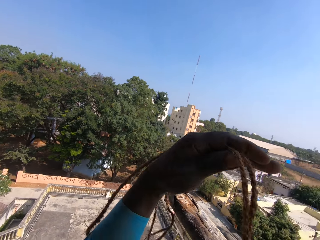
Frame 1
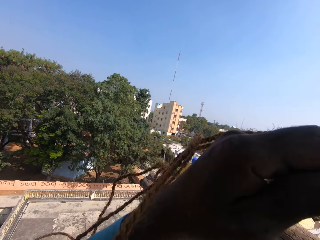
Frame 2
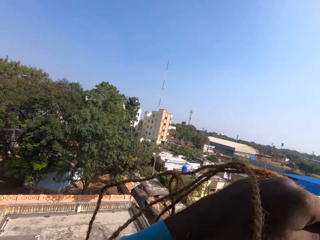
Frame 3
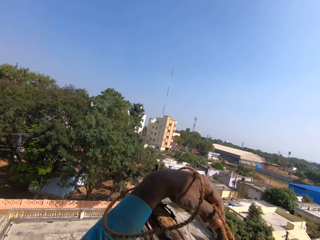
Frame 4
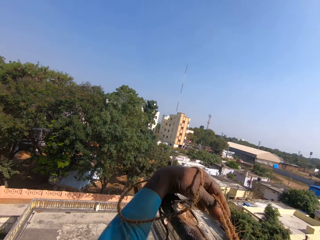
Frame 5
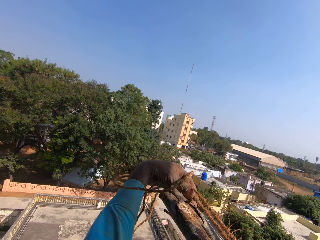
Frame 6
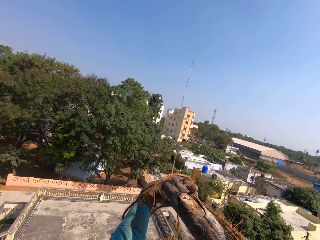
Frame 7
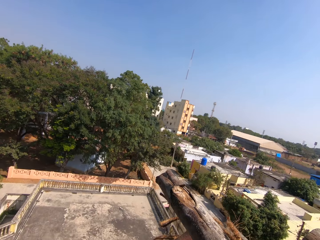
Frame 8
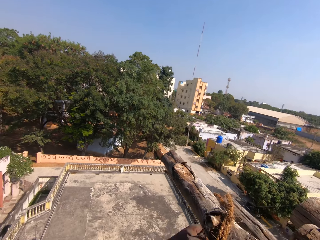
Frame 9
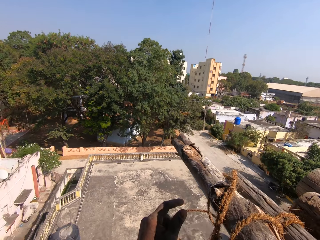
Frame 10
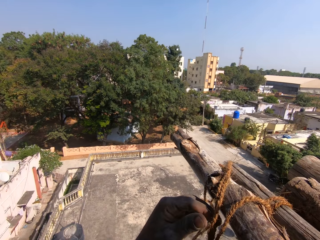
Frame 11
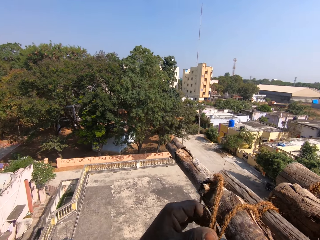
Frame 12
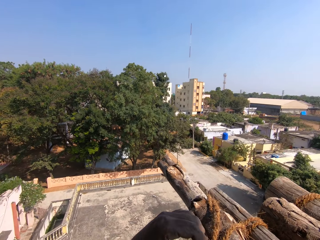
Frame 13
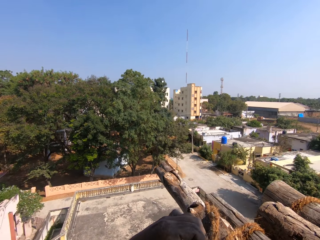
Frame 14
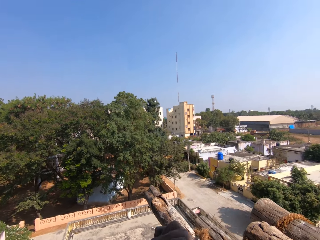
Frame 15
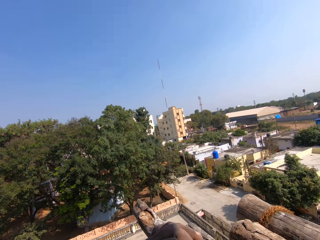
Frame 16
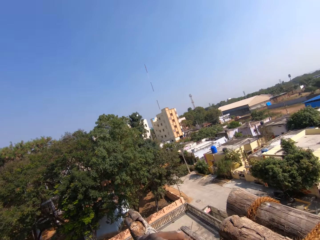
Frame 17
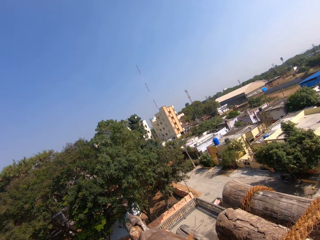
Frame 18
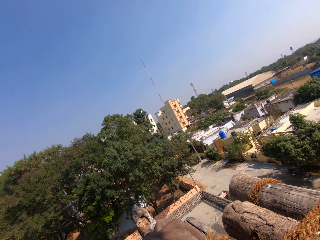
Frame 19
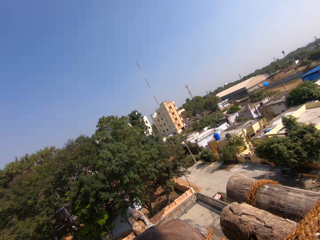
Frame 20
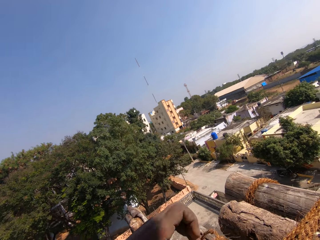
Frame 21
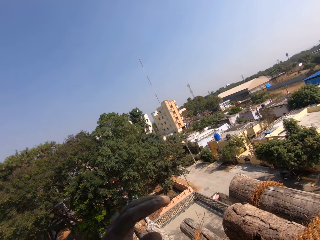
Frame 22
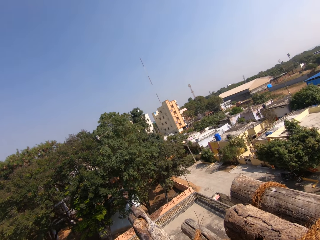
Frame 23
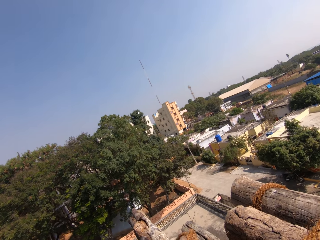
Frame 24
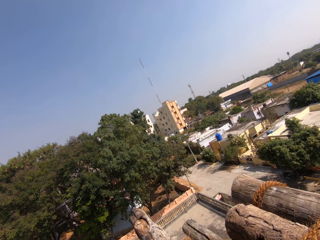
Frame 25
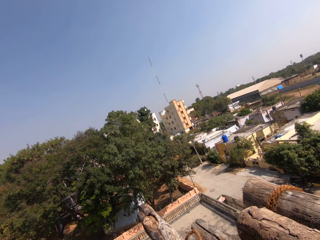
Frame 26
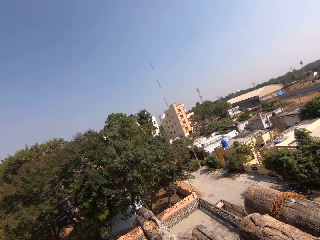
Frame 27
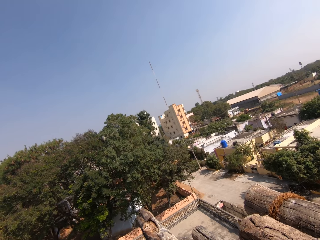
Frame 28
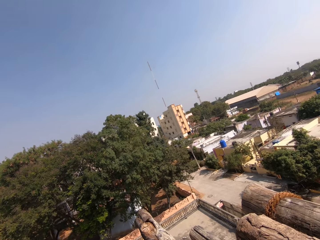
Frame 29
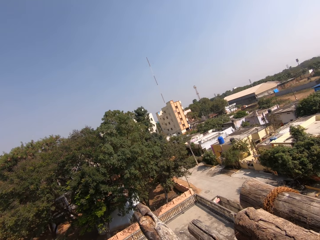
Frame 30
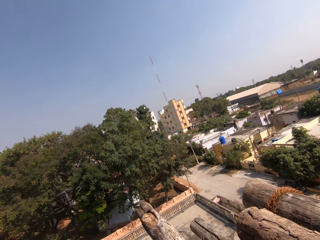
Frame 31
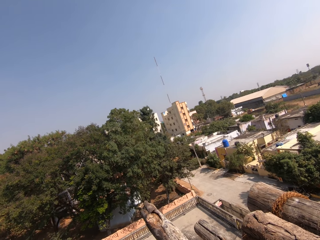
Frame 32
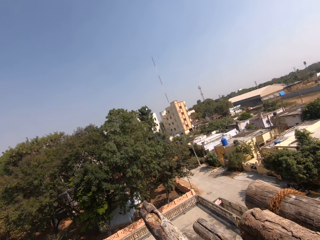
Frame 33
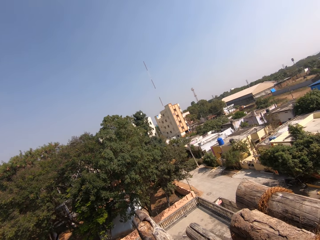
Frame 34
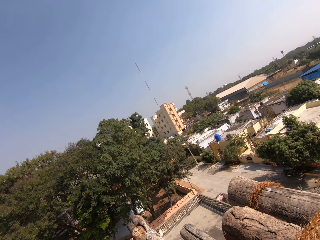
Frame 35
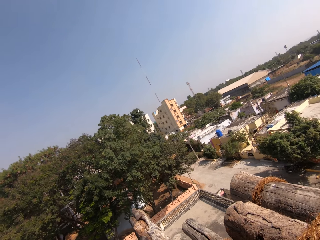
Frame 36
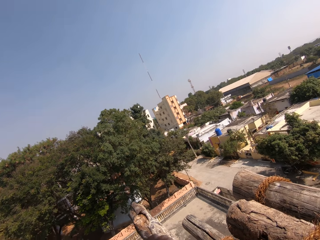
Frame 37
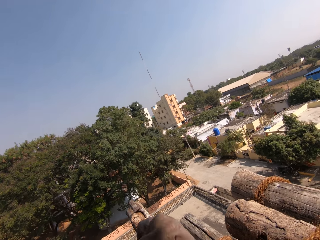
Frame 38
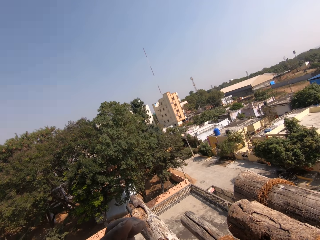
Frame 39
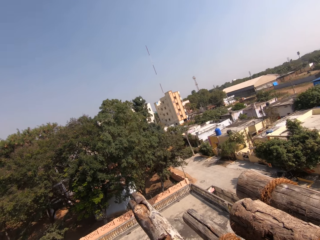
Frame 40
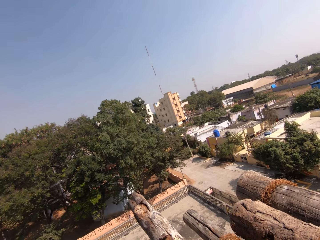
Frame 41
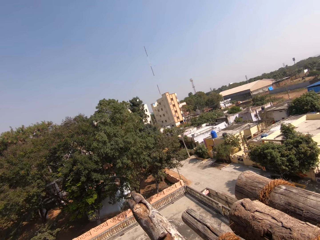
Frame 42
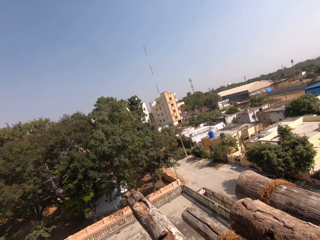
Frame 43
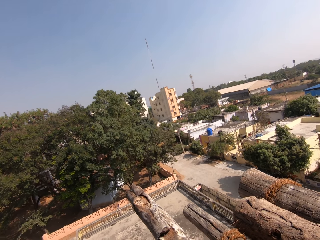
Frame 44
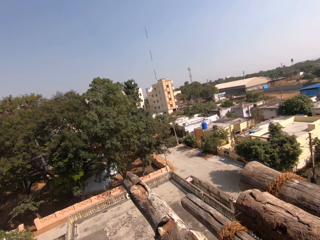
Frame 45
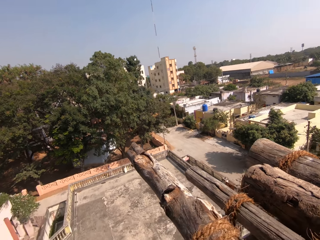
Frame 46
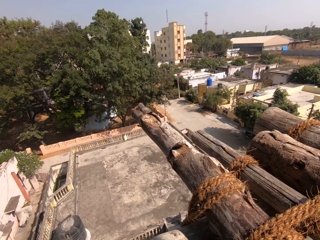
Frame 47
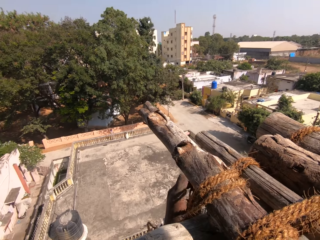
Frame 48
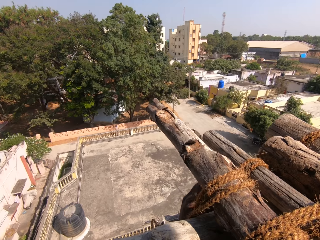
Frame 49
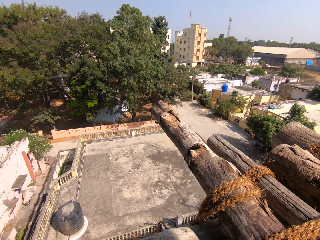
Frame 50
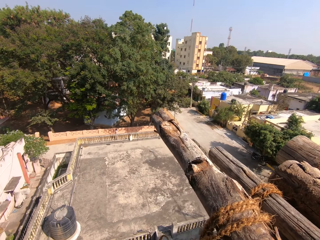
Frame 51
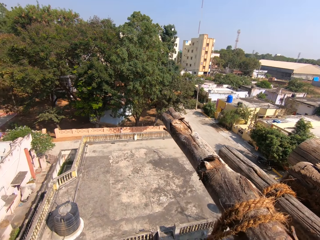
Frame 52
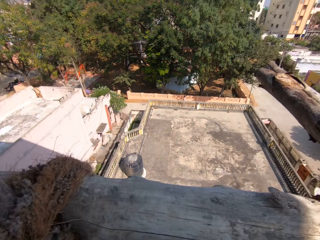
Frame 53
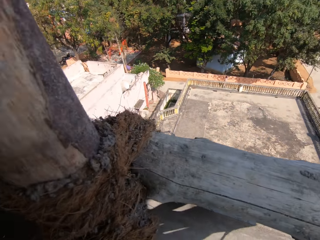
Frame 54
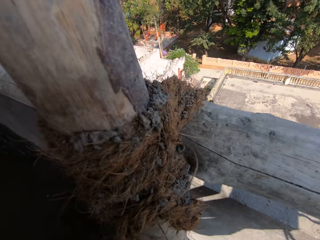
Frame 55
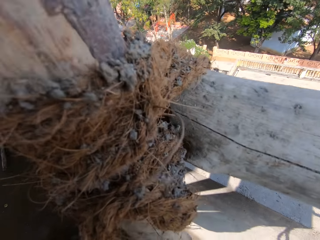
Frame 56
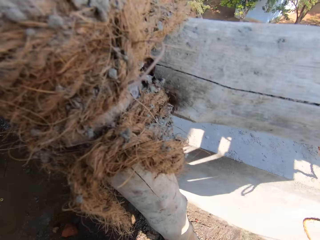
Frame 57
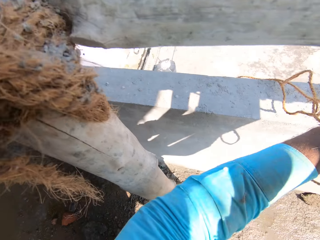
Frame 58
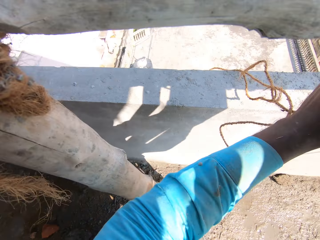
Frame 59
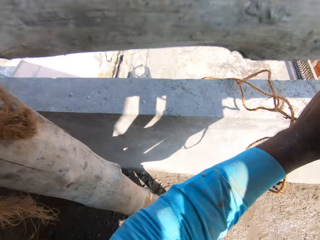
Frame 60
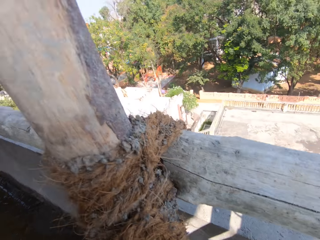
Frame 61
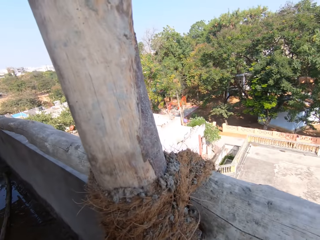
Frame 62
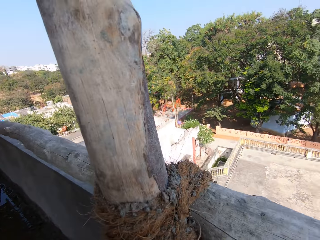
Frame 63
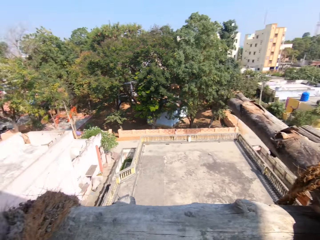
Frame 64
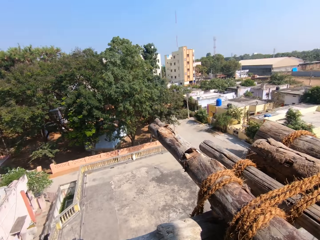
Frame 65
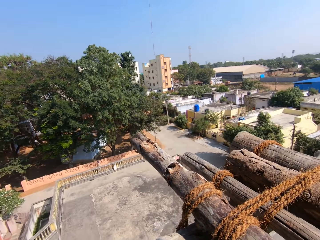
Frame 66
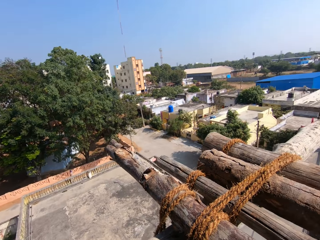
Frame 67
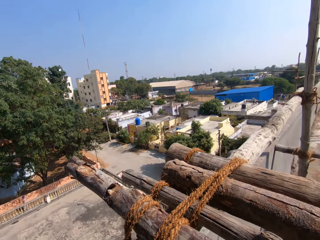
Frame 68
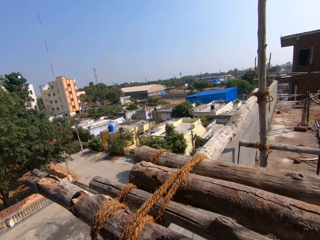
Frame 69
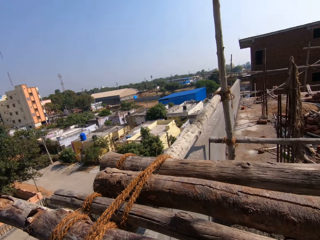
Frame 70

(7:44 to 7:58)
The camera wearer pulls the rope, ties the poles, turns around, ties the poles, turns around, ties the poles and turns around.

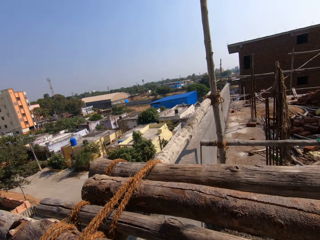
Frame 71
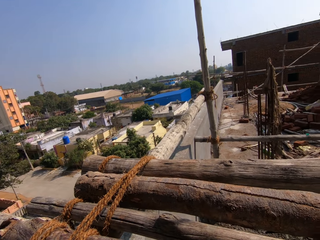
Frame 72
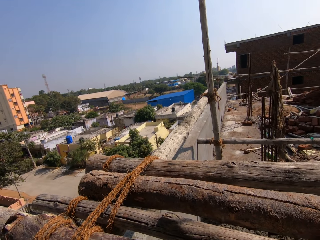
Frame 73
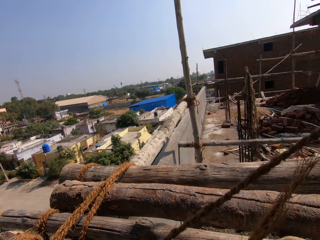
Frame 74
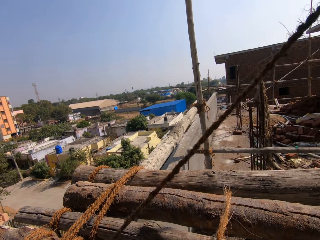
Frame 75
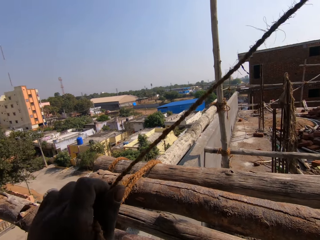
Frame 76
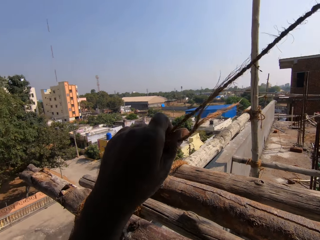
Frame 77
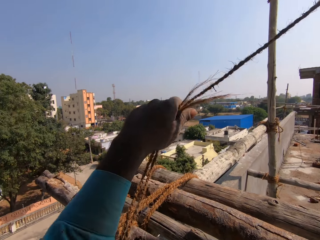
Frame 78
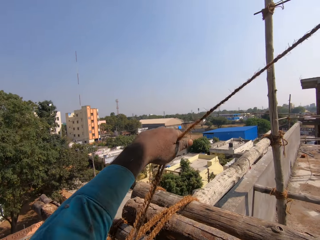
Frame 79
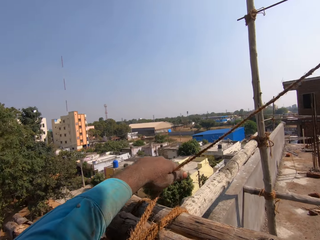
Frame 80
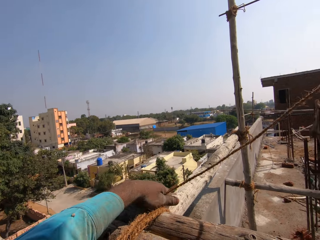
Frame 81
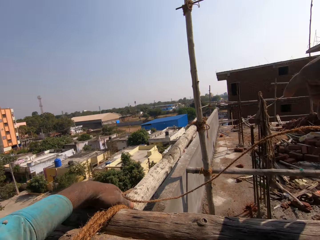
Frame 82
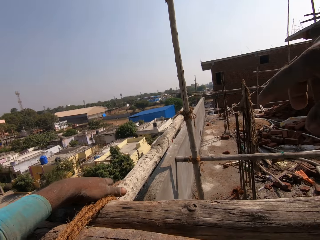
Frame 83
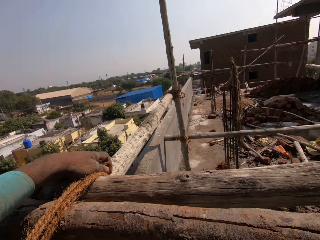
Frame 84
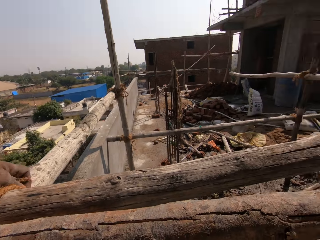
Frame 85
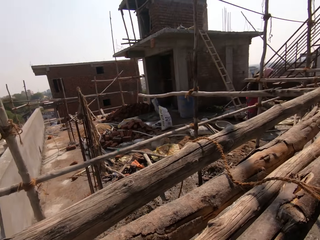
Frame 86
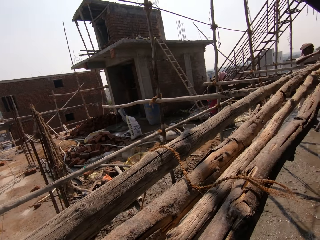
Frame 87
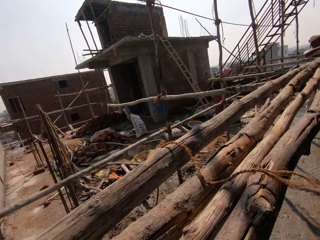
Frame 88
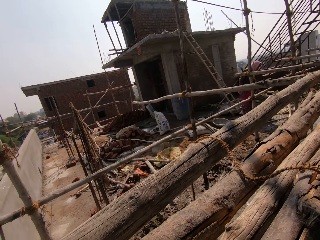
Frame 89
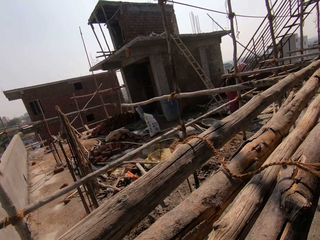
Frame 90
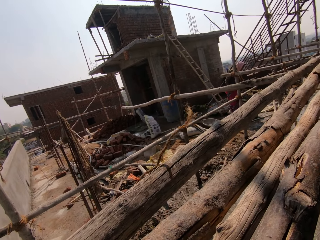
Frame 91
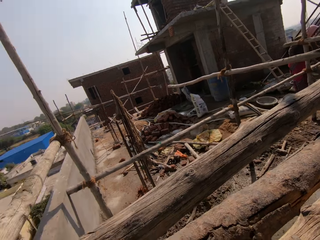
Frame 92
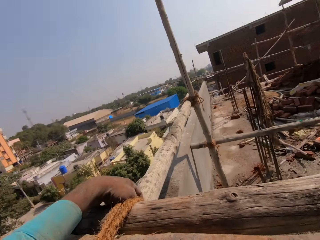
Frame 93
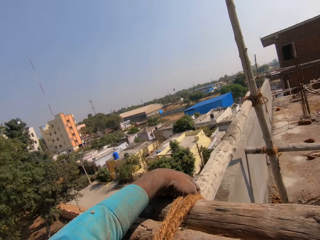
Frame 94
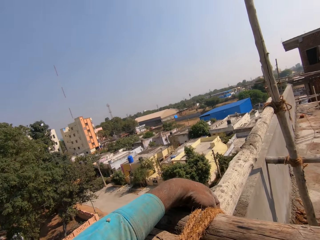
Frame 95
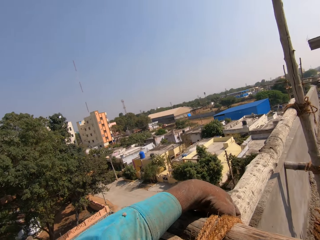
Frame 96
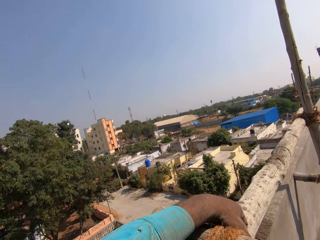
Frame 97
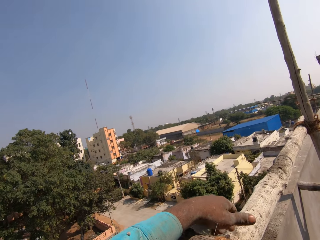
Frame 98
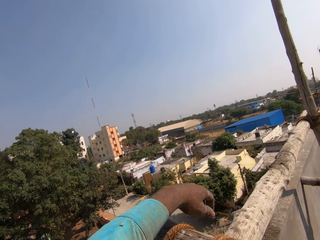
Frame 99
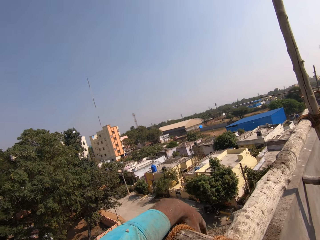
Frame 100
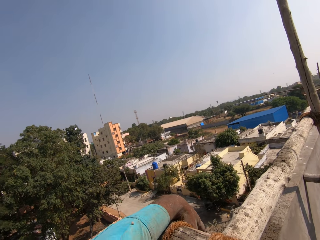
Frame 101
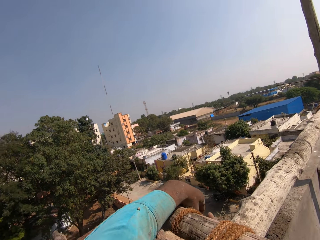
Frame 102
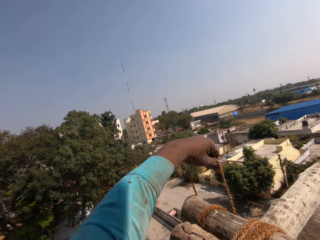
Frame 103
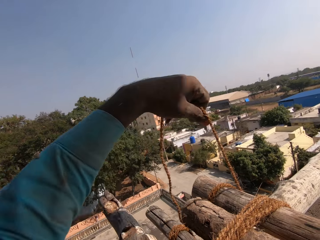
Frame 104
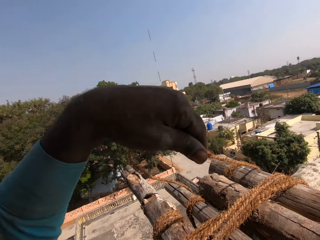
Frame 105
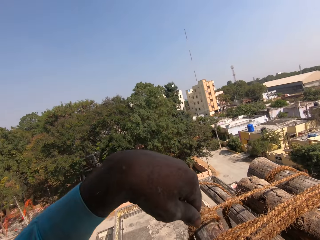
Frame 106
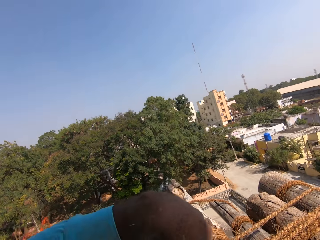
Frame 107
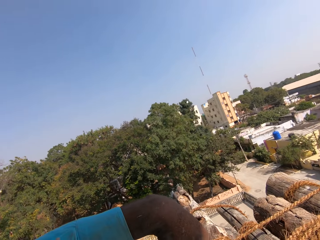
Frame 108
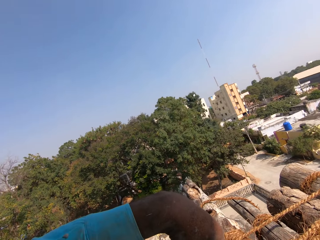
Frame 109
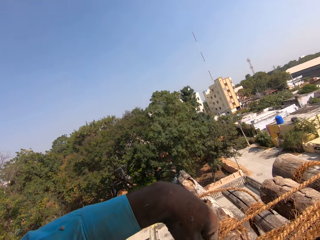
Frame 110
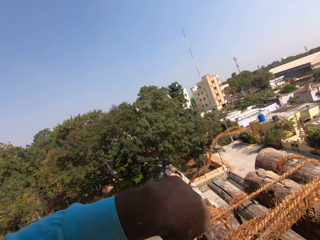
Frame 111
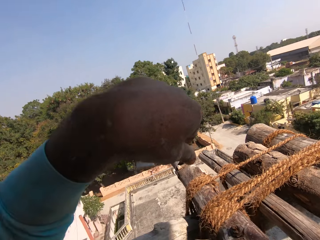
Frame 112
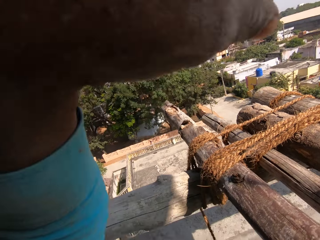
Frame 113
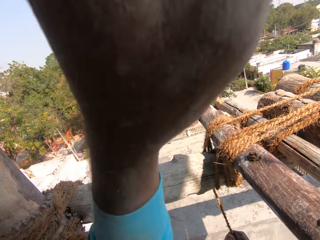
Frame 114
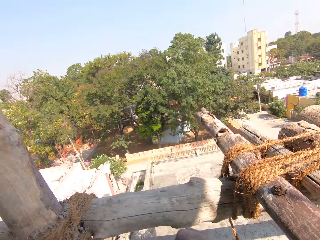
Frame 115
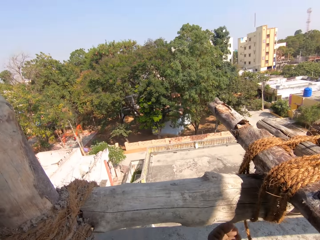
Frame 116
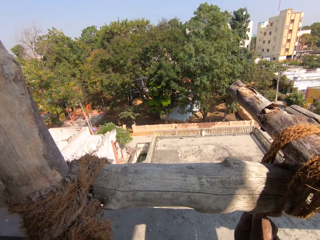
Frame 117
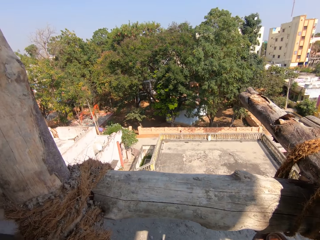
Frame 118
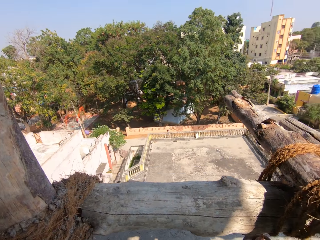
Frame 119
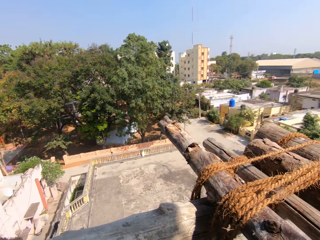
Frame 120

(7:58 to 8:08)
The camera wearer pulls the rope, ties the poles, turns around, ties the poles, pulls the rope and ties the poles.
